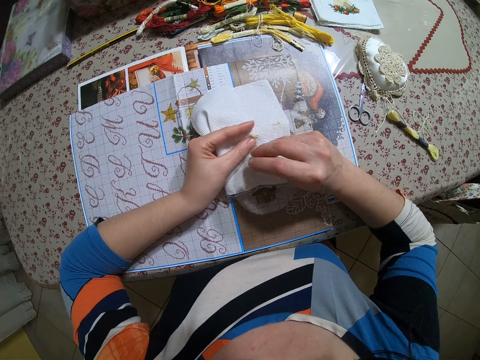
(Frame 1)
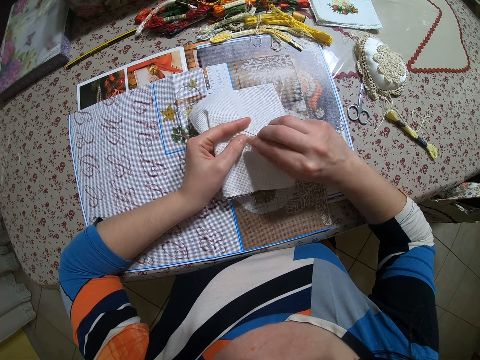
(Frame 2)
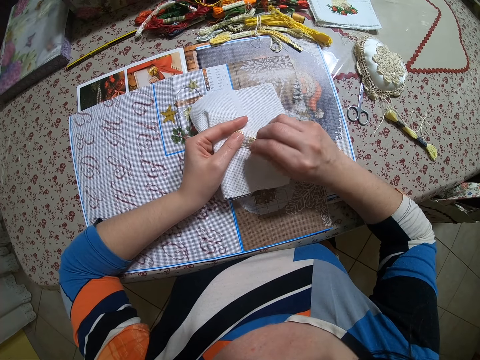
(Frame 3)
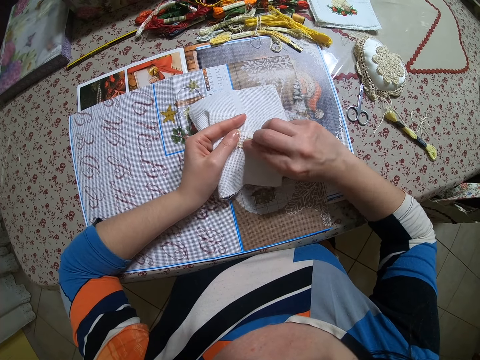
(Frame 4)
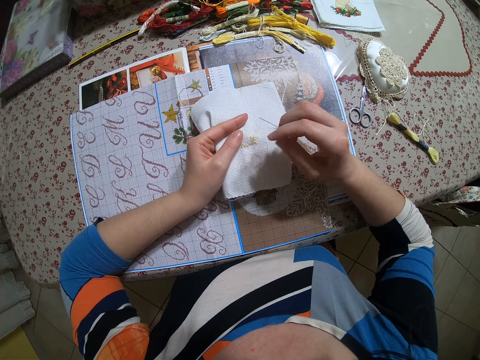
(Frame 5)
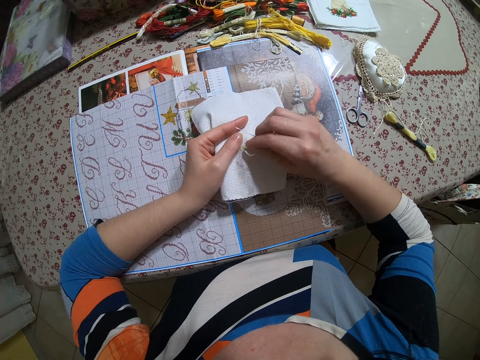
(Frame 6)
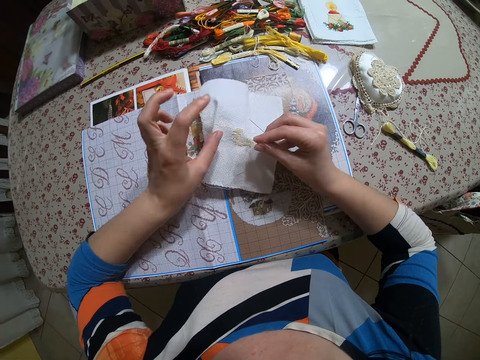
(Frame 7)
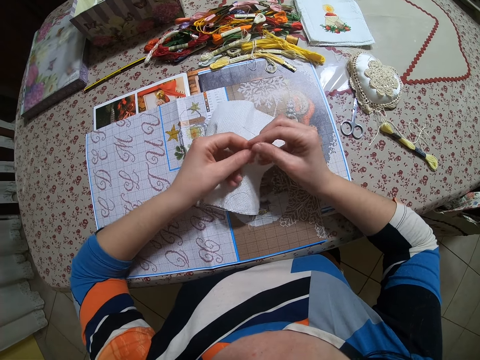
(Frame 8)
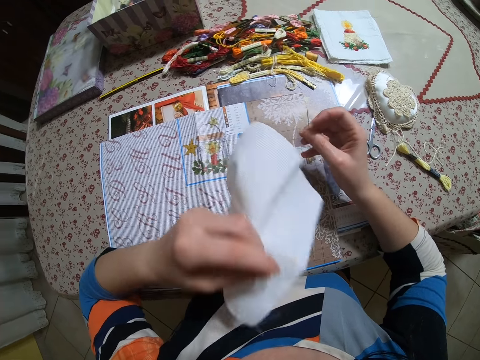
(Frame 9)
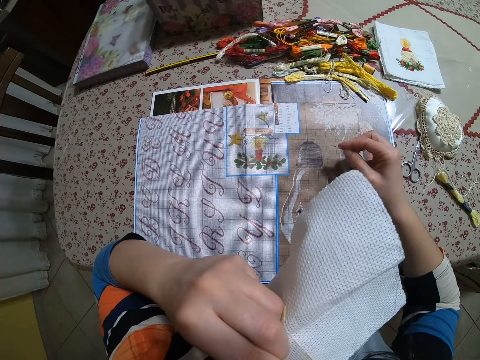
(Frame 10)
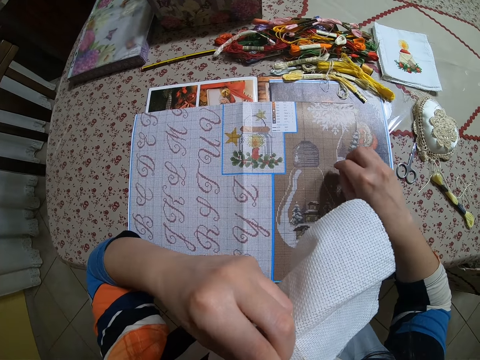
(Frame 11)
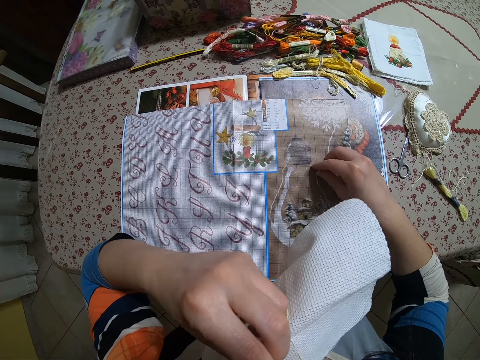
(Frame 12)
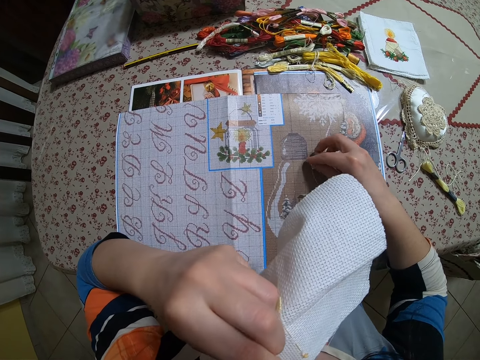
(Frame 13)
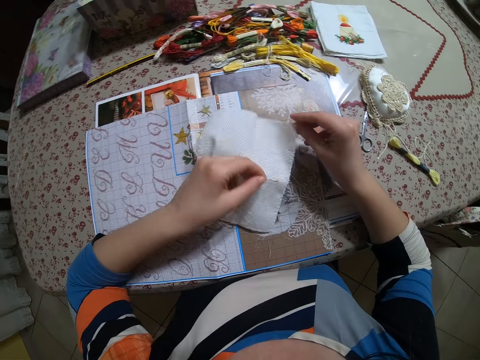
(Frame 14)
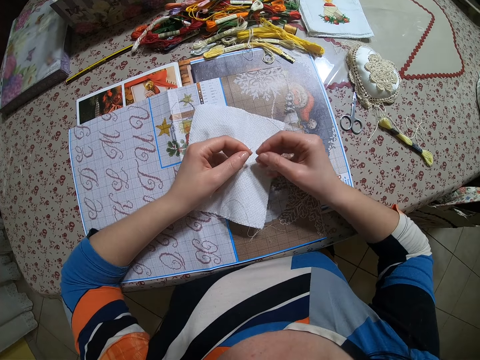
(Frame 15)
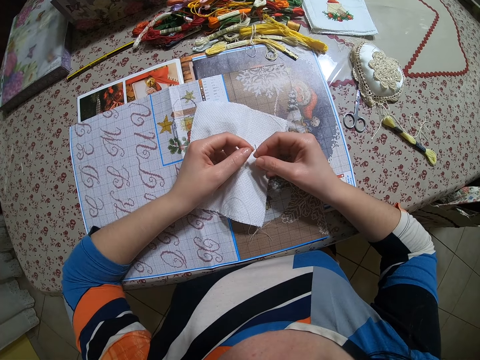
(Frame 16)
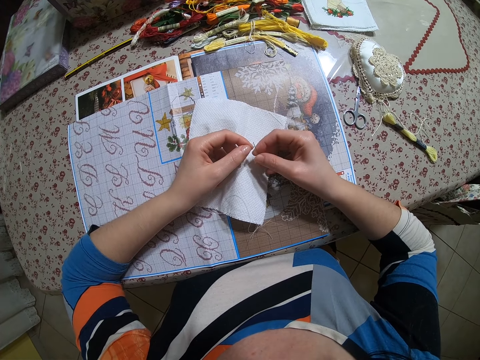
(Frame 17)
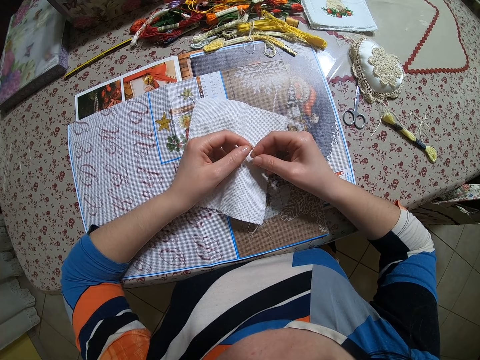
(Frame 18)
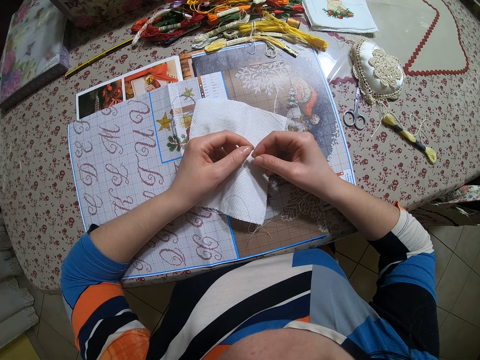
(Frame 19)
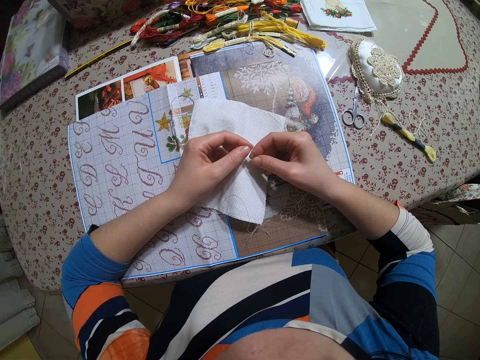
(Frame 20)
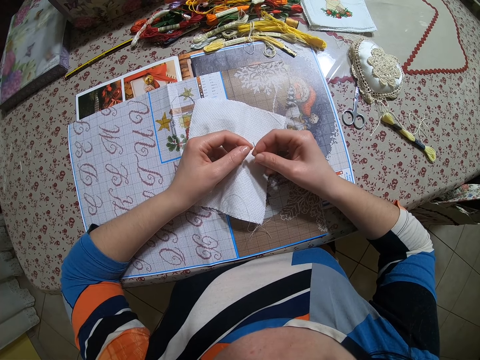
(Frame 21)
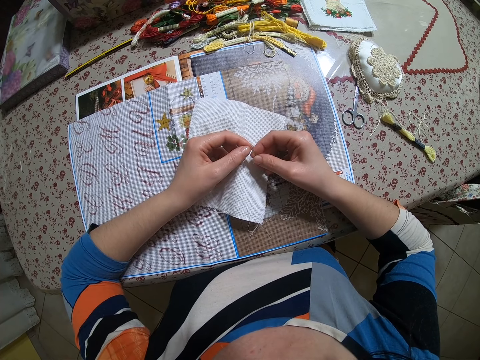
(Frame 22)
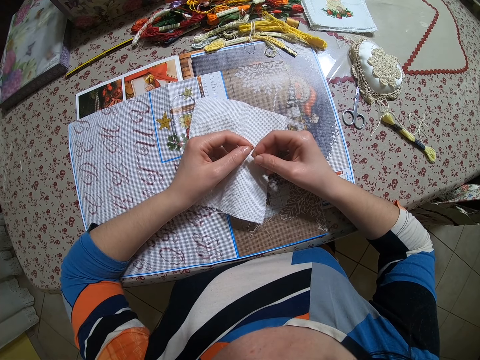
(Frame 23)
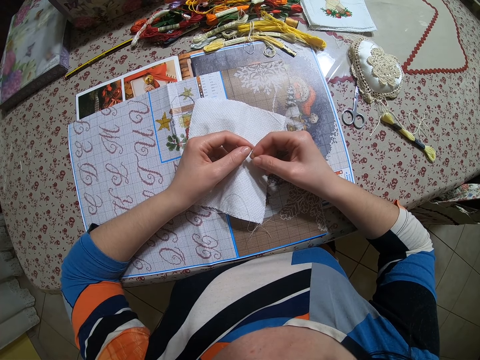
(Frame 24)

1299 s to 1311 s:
The camera wearer pulls the thread. She removes the thread from the needle. She raises the napkin up to her head. She puts the thread in the mouth. She drops the napkin on the table and puts the thread back in the needle.

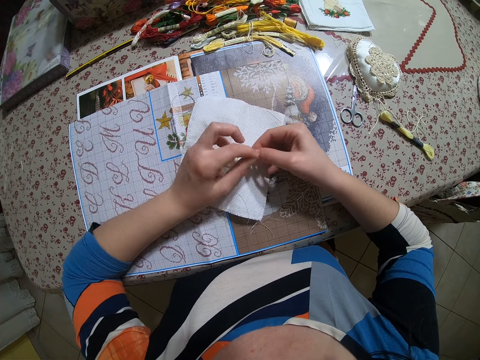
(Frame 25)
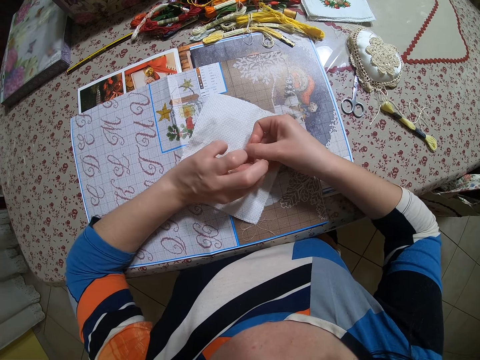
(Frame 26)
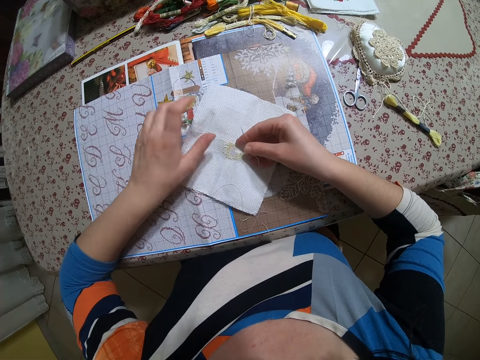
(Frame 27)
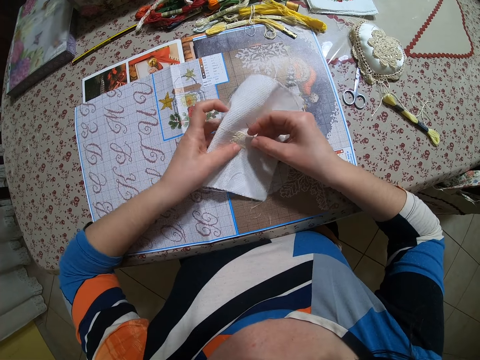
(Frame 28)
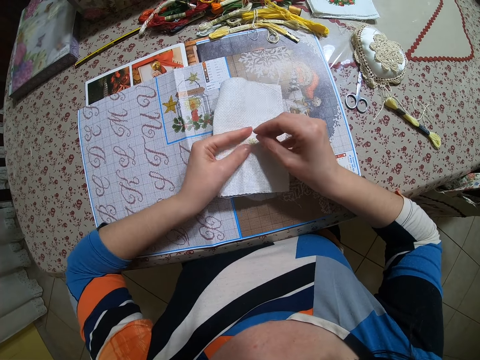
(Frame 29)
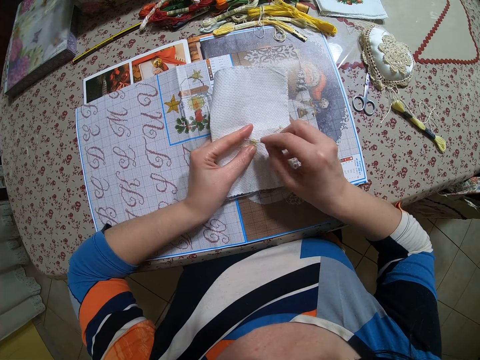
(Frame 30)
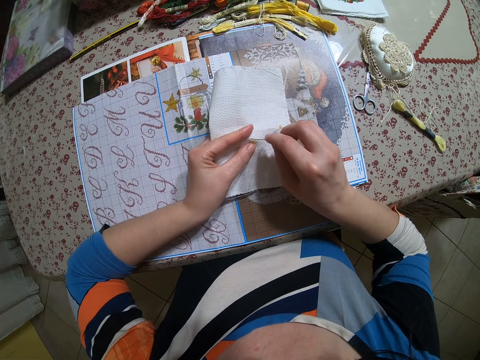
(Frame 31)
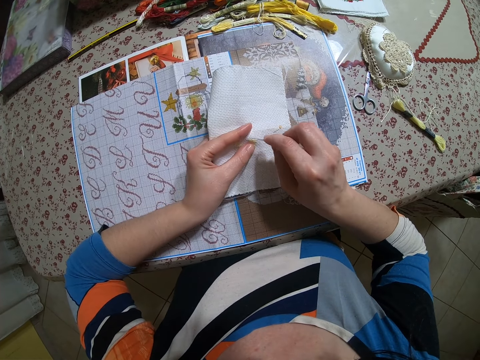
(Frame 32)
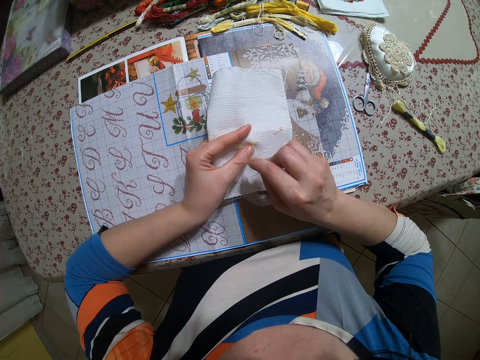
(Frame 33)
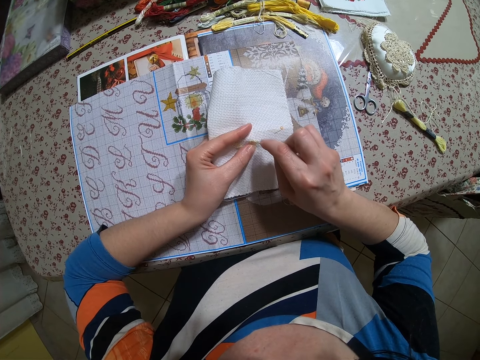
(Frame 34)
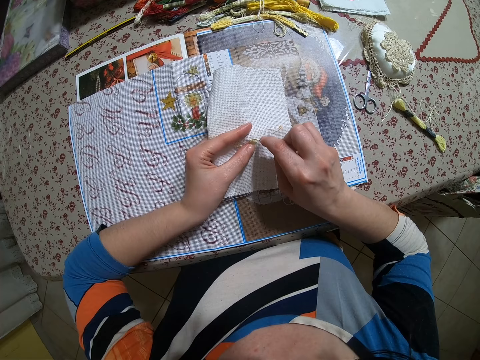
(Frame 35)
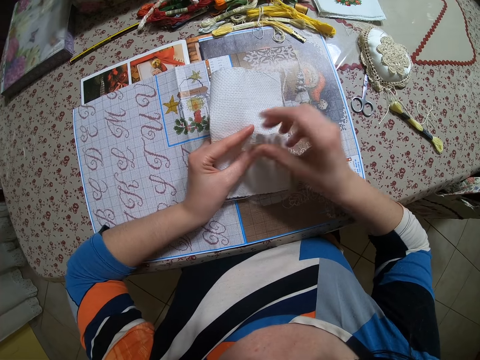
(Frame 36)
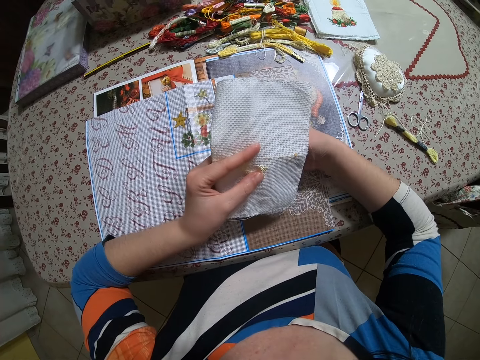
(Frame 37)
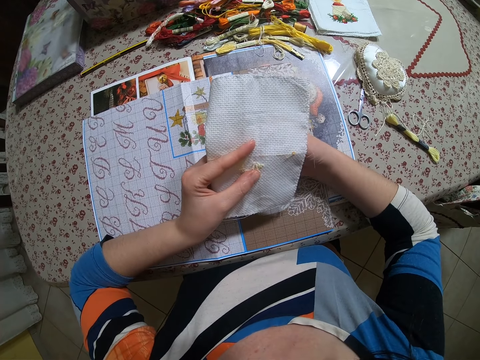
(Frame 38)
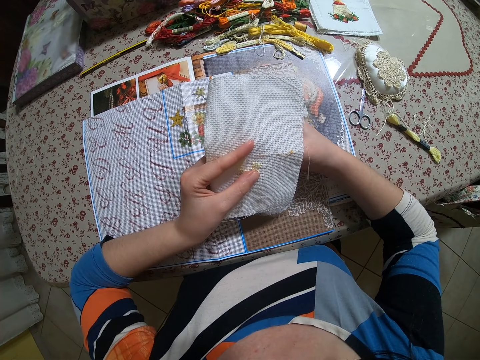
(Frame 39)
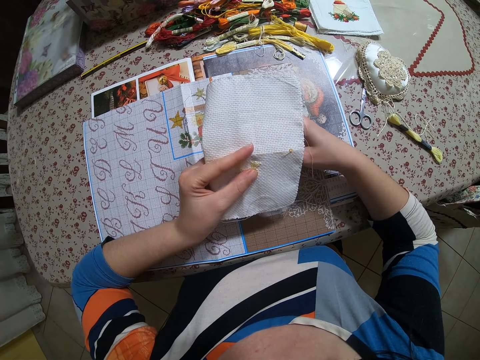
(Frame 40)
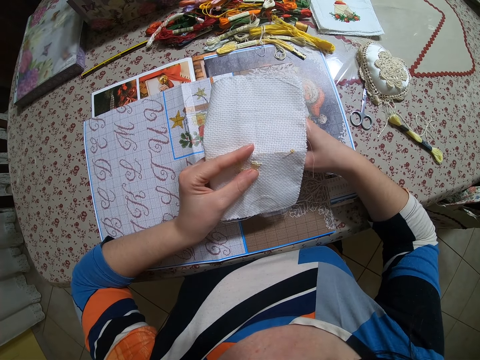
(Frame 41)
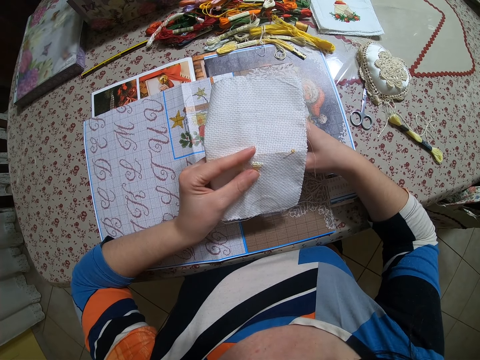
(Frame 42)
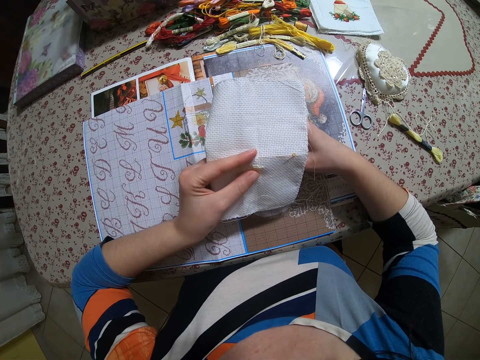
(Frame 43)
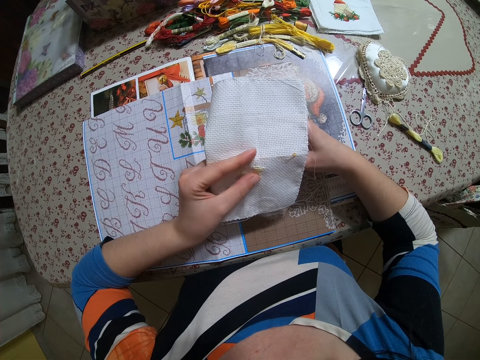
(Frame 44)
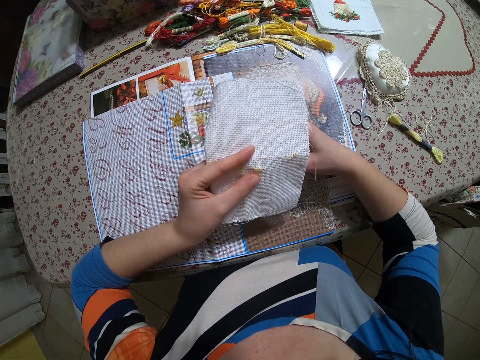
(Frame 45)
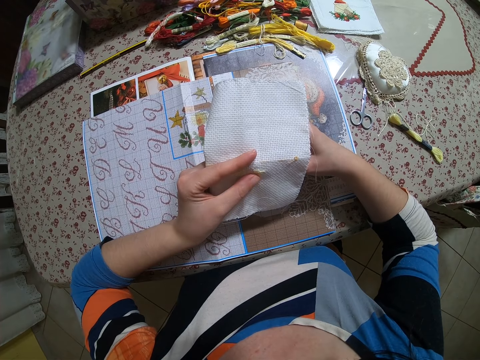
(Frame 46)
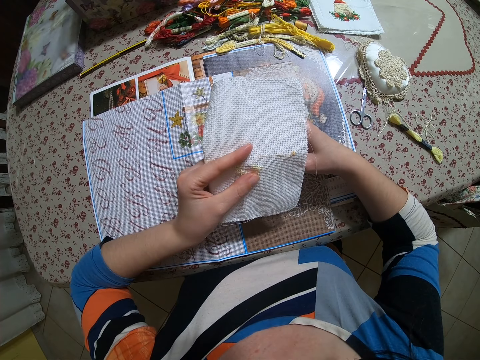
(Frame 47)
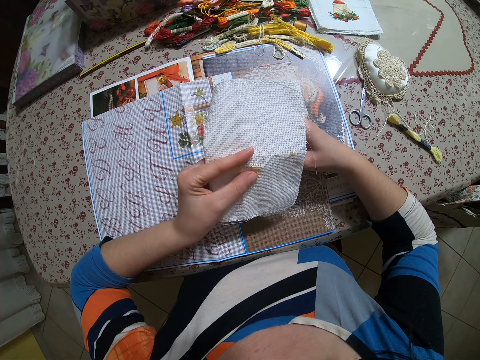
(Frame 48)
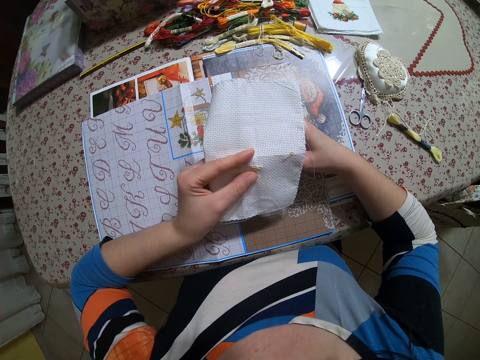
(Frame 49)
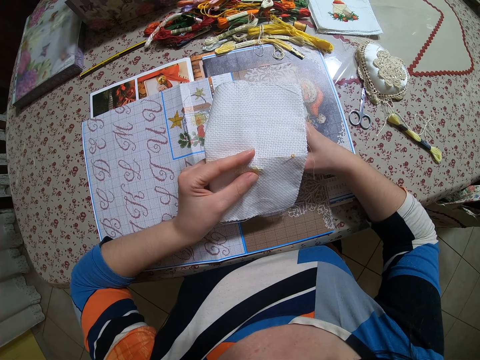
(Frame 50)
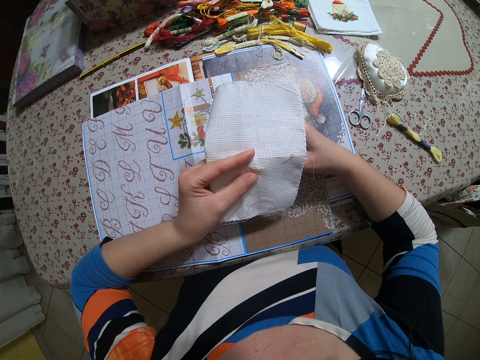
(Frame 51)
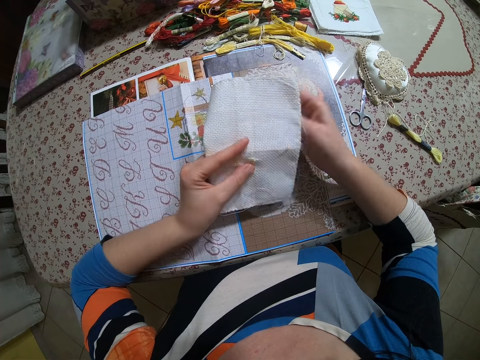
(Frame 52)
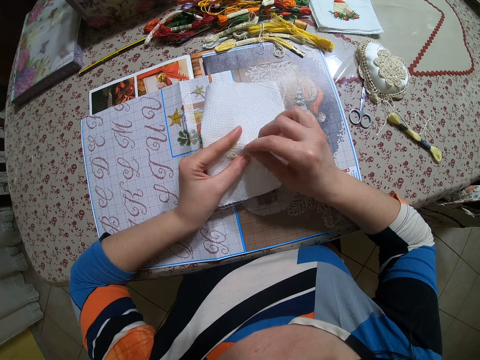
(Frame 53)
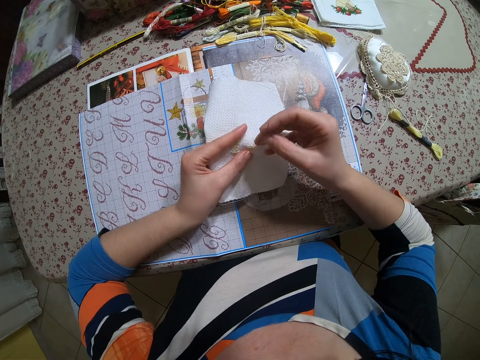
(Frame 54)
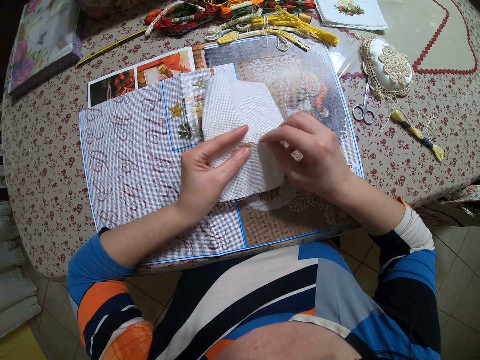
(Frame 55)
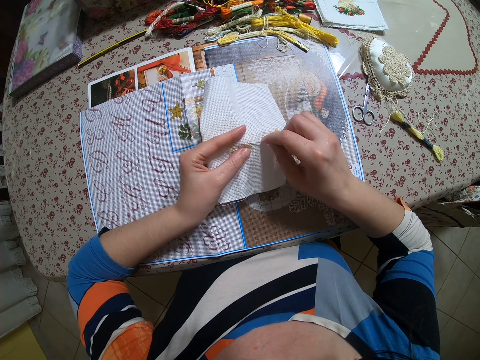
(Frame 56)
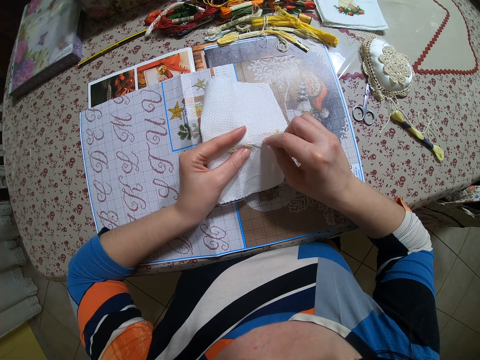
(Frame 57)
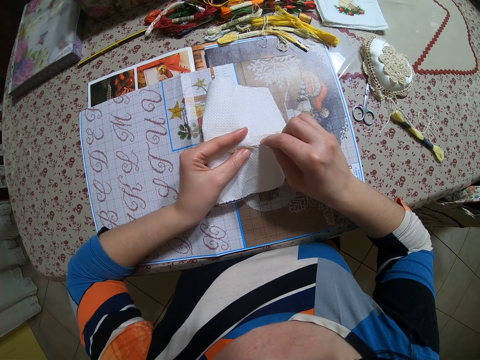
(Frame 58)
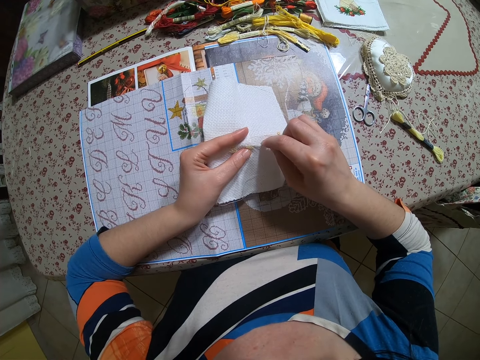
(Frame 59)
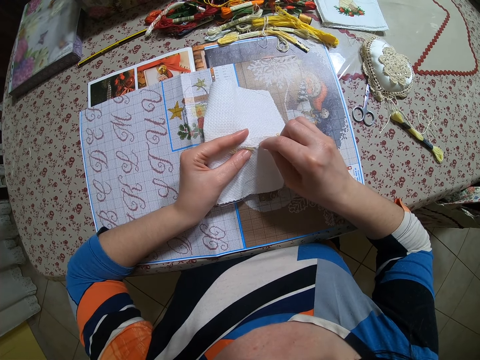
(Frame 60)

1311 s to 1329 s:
The camera wearer holds the needle. She makes embroidery on a napkin with her right hand.
